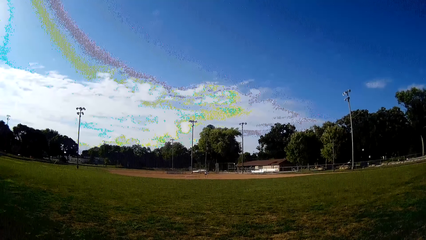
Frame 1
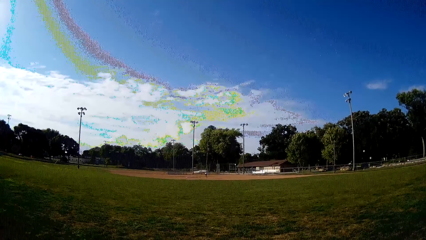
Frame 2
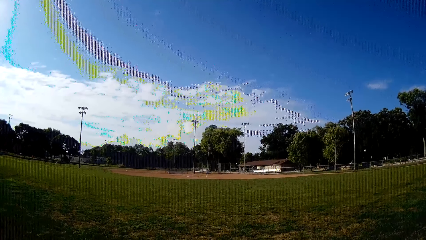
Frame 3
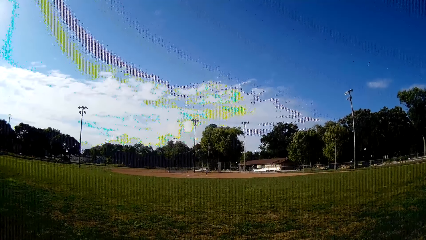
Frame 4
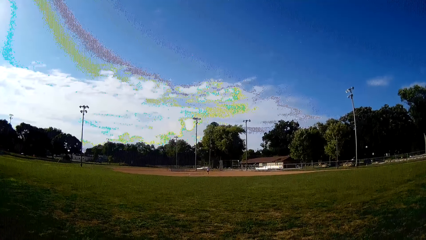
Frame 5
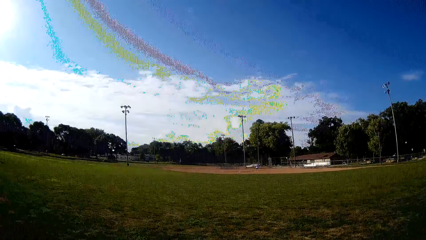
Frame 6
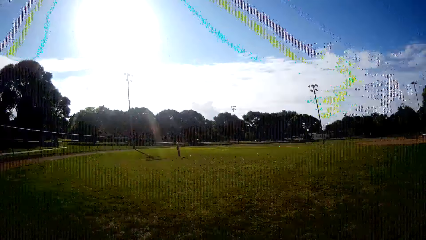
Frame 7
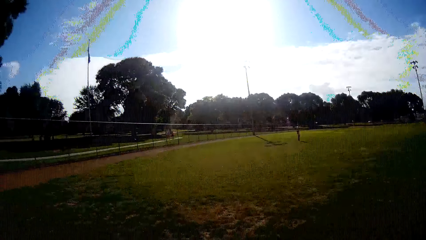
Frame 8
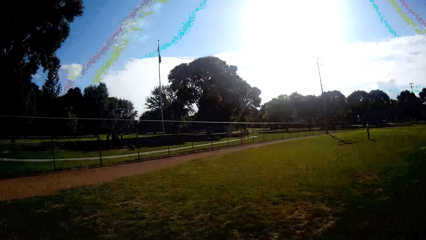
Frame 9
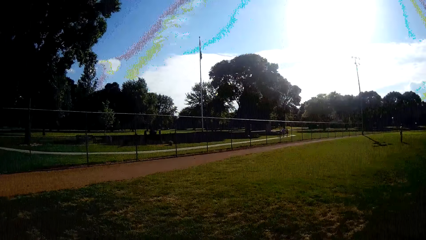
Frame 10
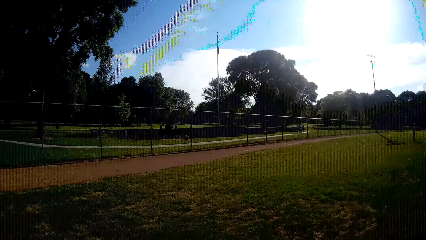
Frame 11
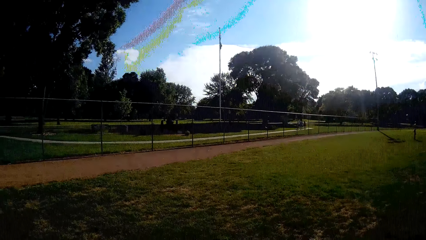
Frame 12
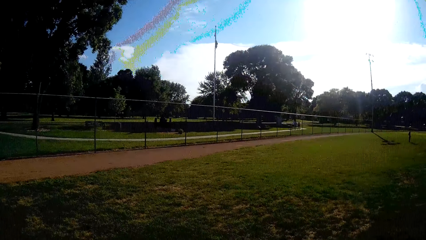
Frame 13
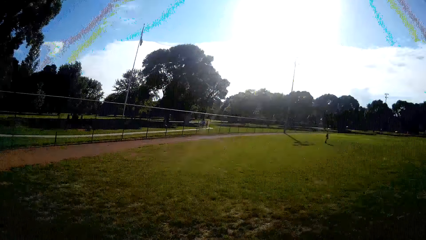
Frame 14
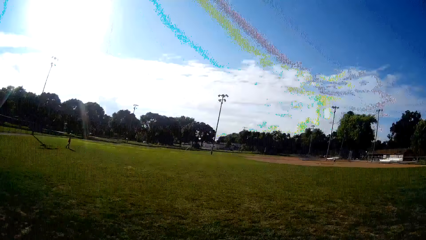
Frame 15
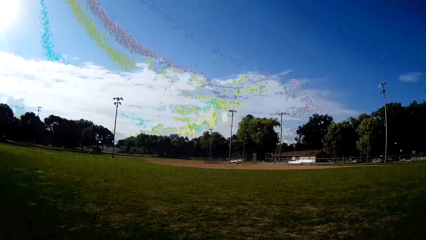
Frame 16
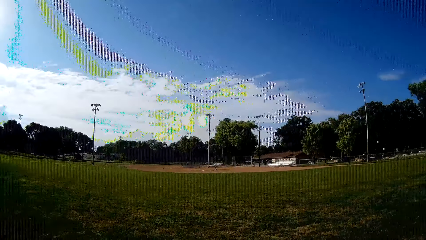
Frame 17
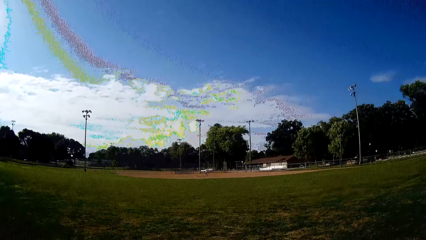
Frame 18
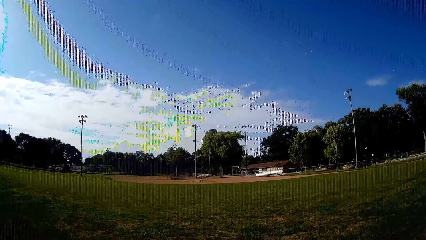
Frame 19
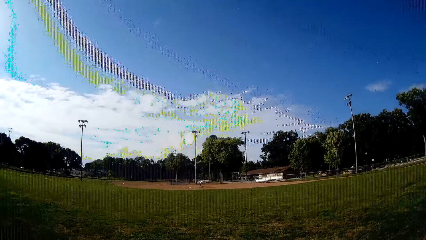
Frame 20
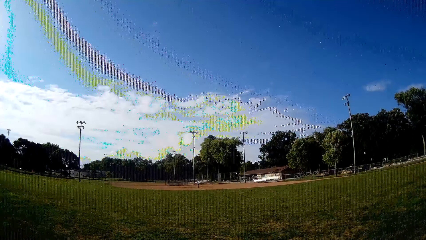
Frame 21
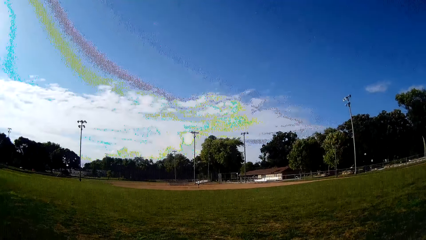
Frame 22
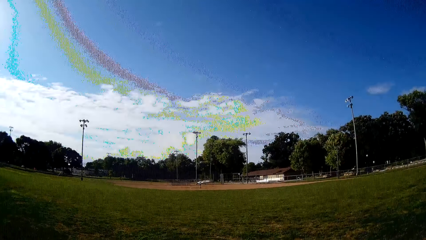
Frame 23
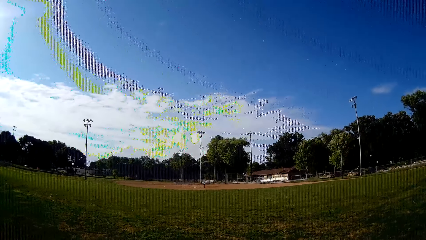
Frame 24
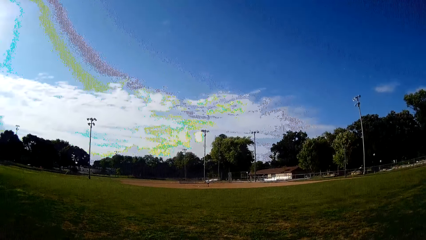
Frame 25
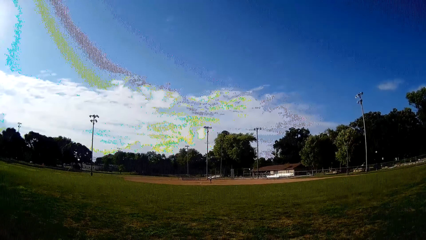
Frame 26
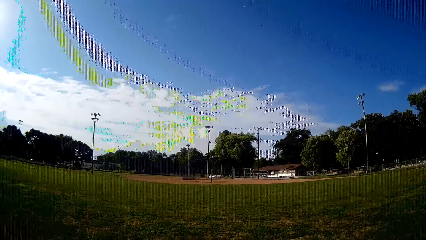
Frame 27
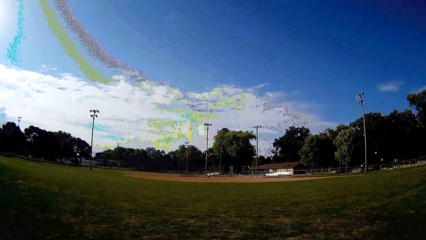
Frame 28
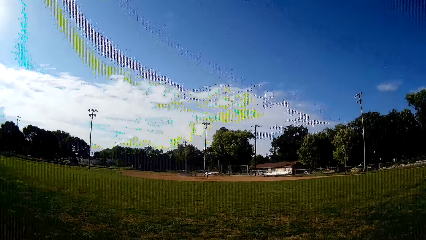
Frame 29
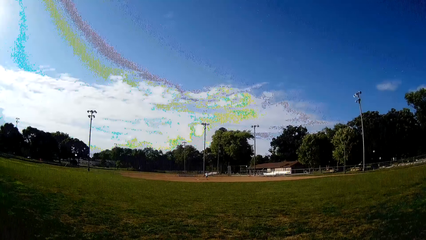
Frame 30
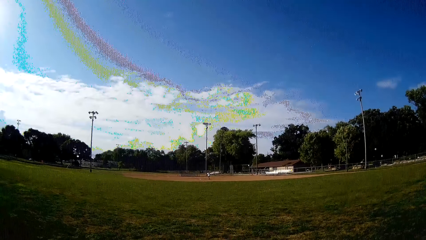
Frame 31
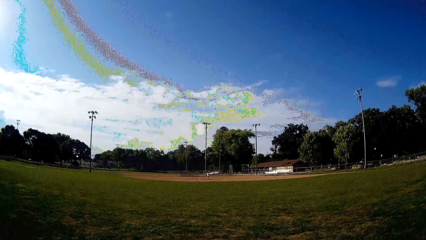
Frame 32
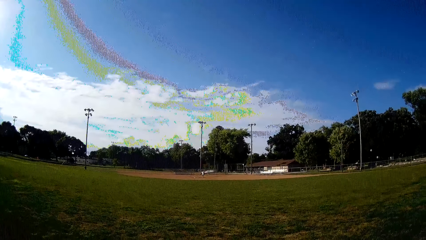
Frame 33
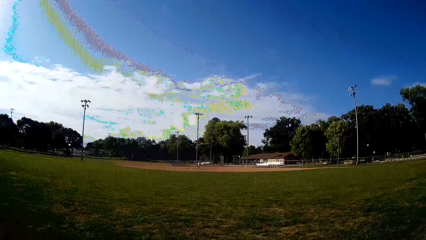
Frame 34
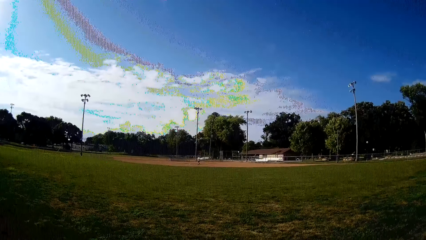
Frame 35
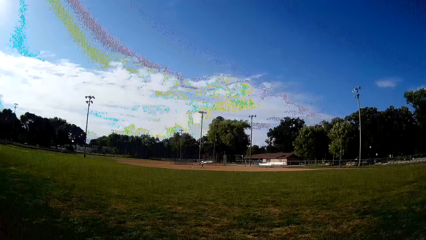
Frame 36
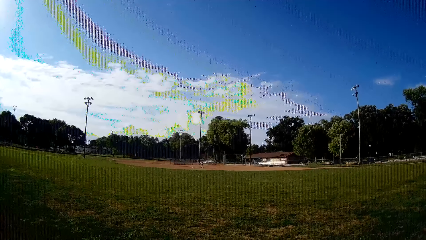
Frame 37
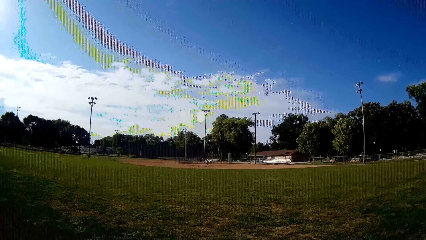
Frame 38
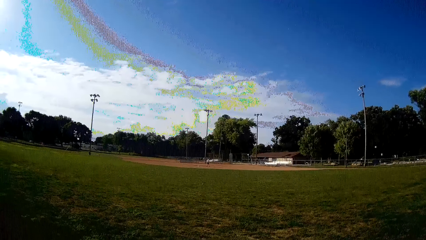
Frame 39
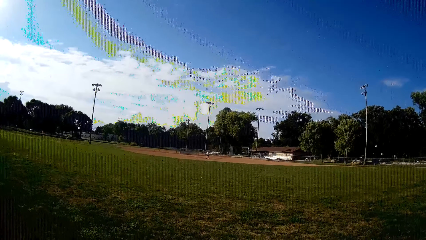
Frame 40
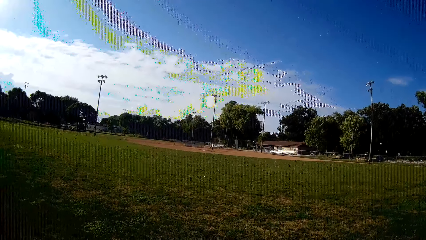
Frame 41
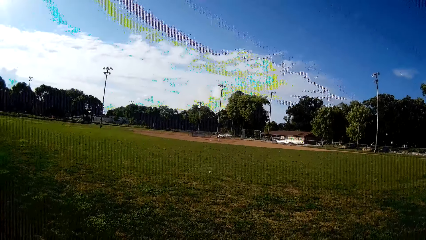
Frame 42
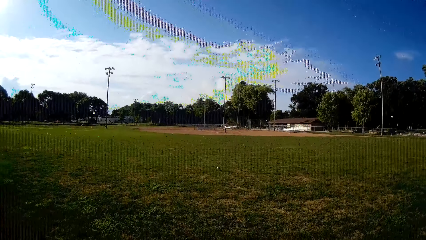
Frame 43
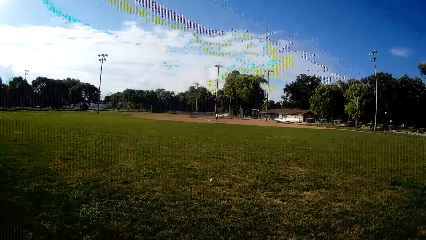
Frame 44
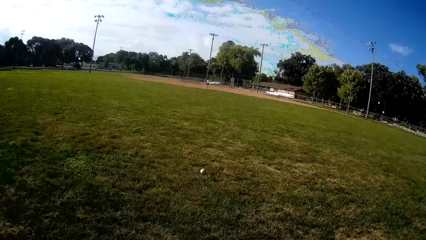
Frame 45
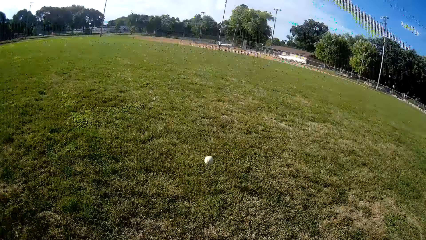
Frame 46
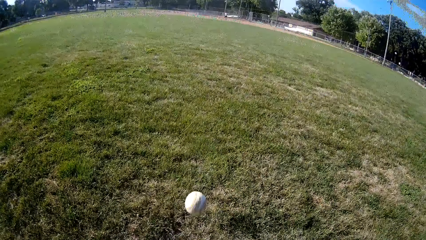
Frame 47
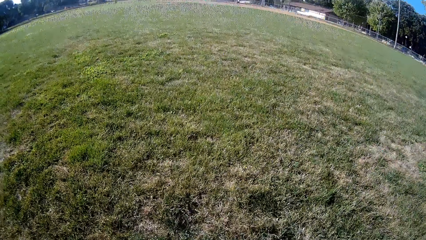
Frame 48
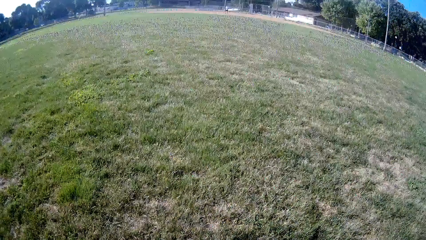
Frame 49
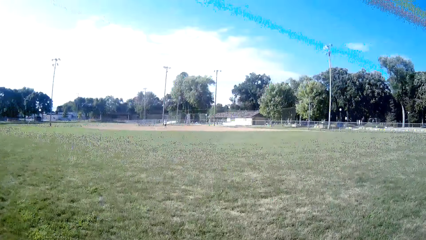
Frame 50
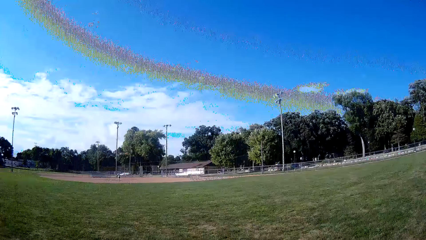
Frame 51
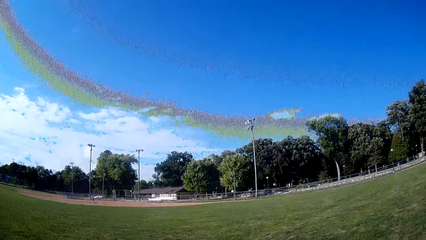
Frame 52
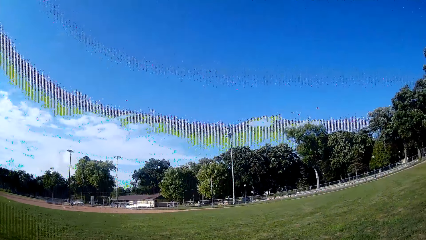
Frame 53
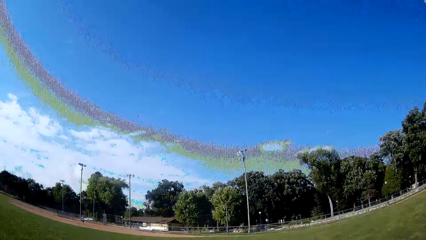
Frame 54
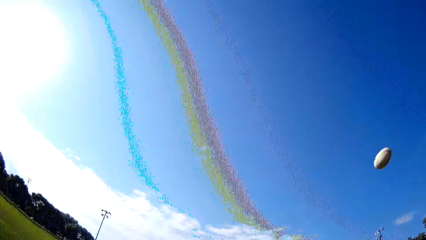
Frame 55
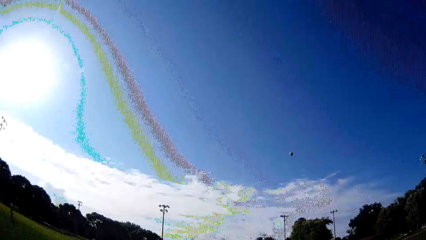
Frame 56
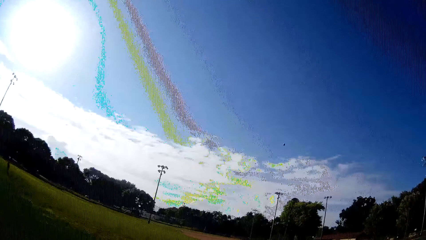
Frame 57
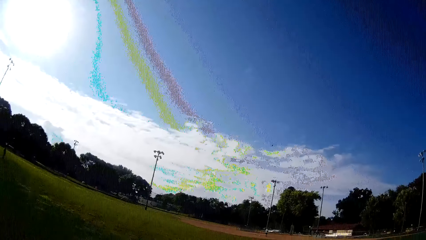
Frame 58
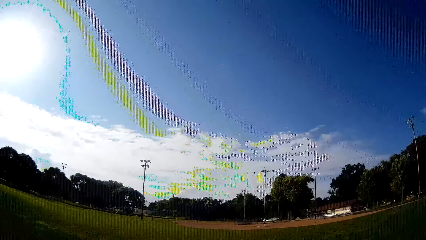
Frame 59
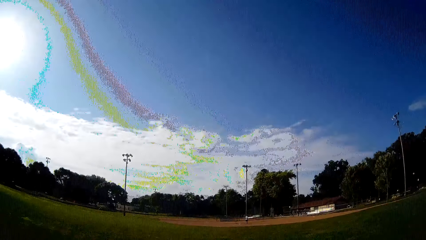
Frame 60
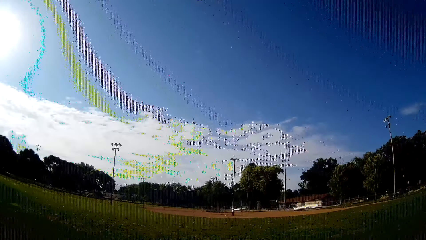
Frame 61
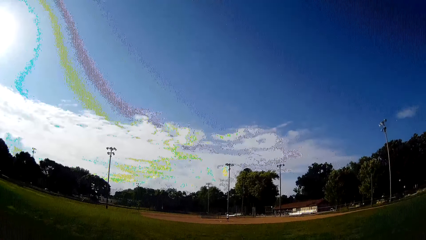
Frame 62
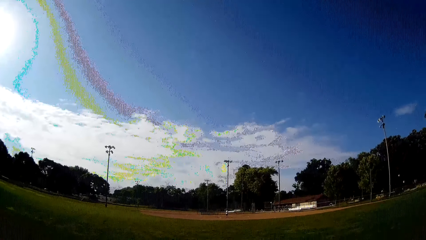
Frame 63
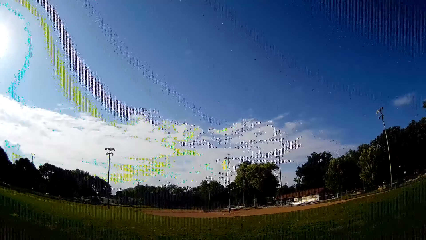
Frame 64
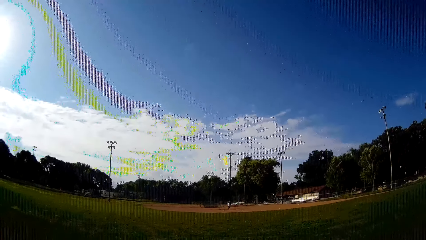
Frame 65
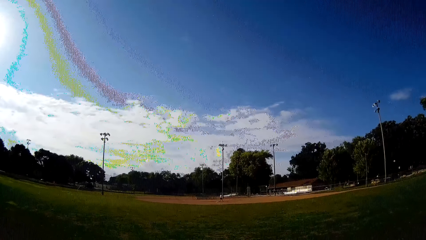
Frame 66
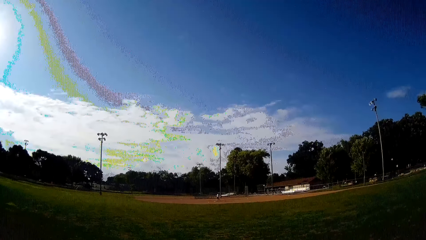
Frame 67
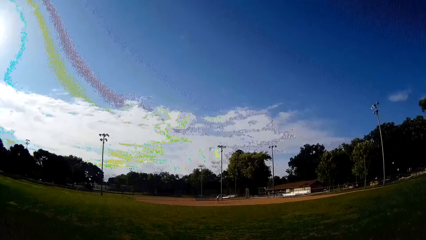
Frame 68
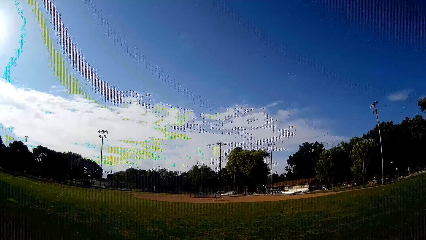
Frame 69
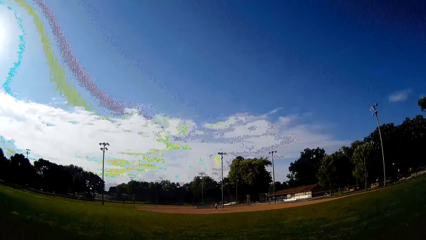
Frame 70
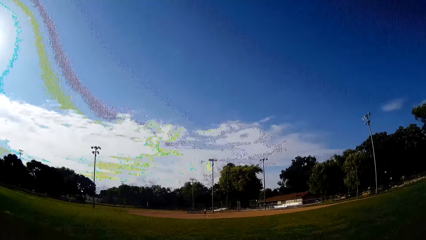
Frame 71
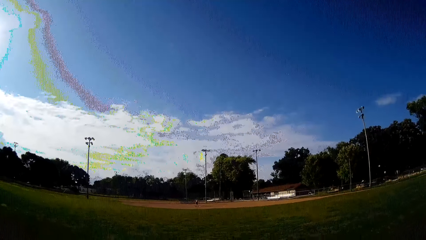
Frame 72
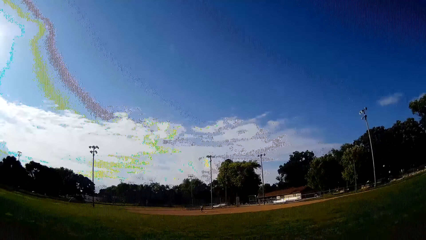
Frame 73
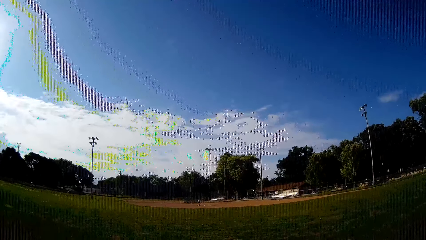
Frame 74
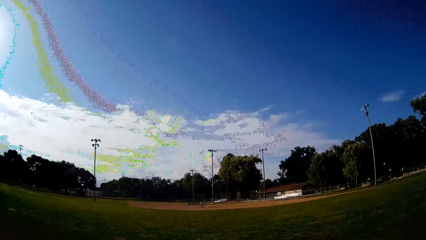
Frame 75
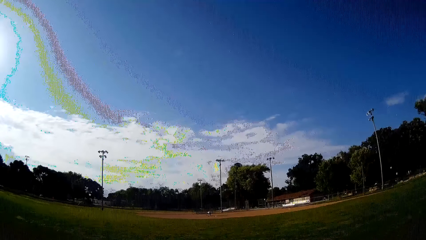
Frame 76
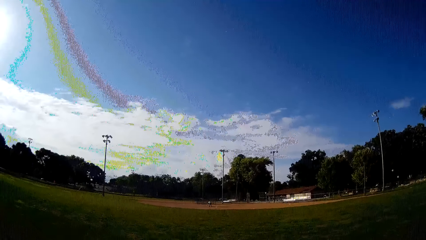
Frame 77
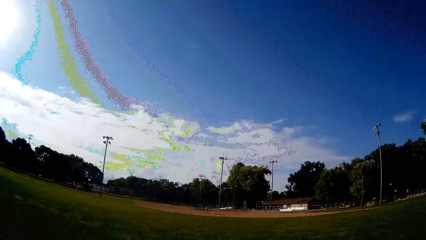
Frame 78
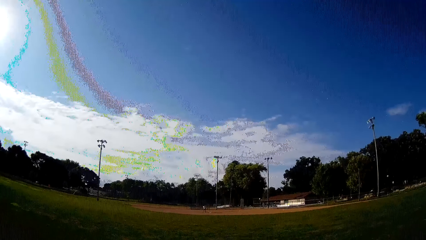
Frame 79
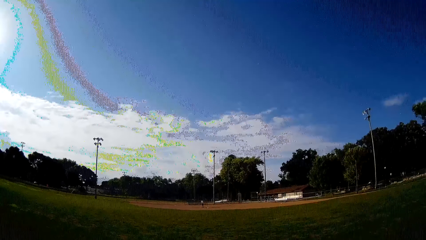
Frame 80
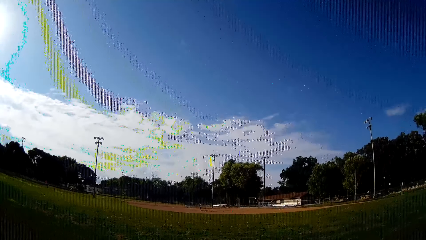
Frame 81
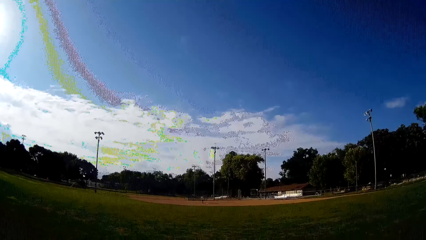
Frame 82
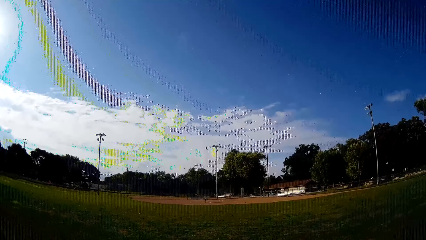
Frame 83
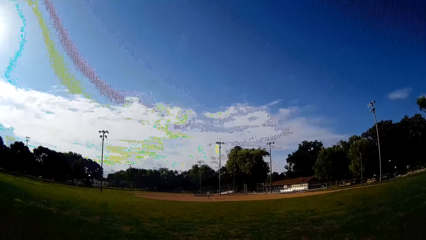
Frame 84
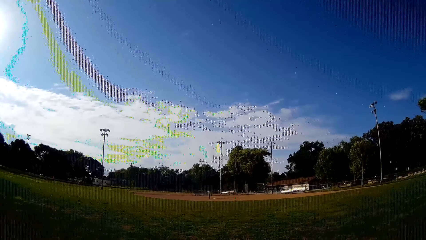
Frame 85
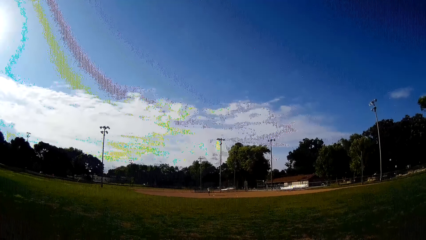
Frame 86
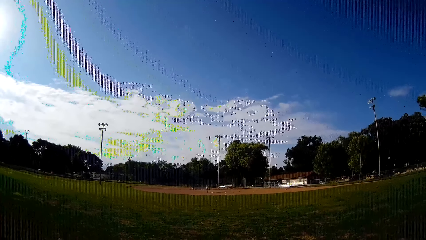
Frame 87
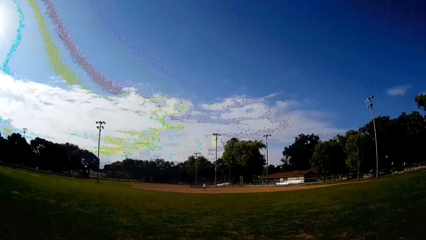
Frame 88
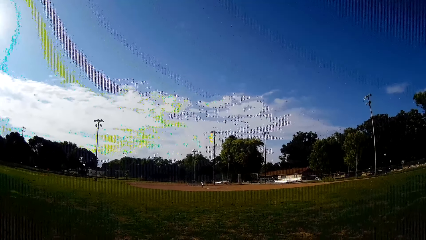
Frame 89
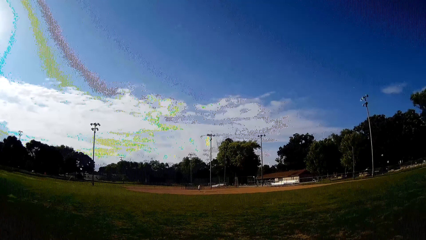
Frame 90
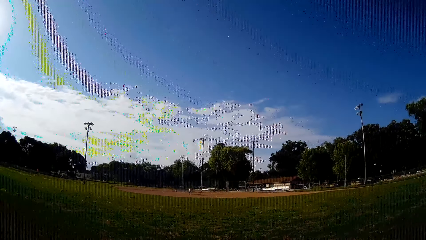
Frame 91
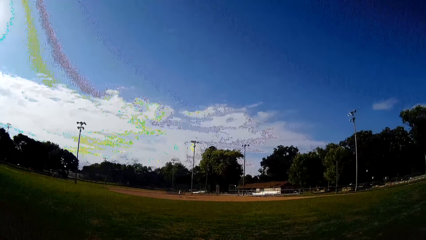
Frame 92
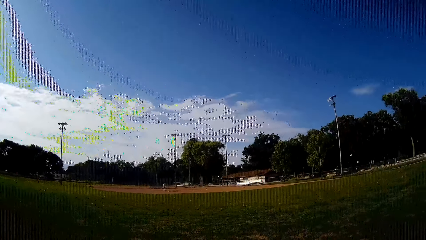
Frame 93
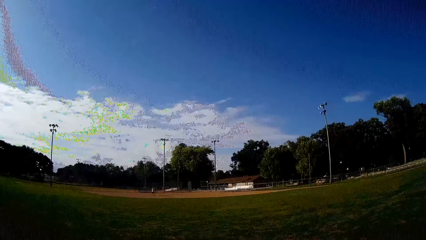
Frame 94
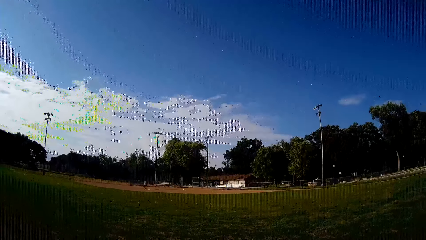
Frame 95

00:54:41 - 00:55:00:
The camera wearer looks around. The man plays the ball towards the camera wearer. The camera wearer picks up the ball from the ground. They catch the ball. They throw the ball towards the man. The man walks towards the ball, picks up the ball from the ground, and plays the ball with a bat.
